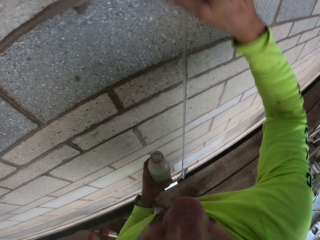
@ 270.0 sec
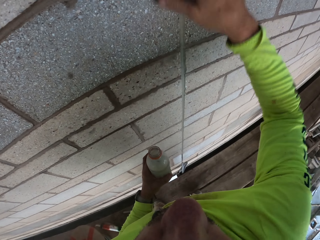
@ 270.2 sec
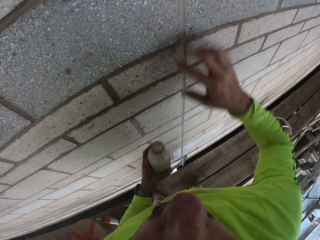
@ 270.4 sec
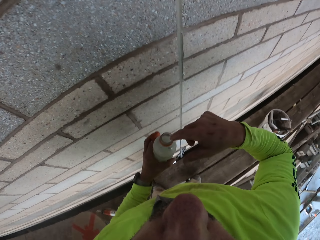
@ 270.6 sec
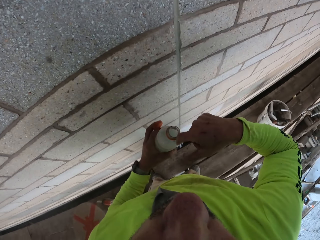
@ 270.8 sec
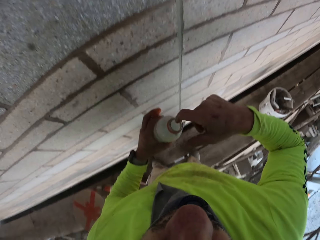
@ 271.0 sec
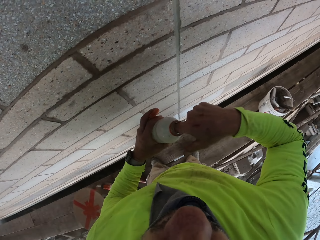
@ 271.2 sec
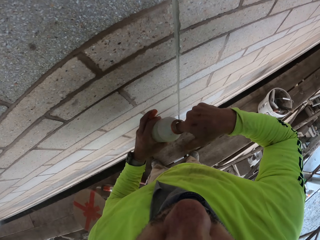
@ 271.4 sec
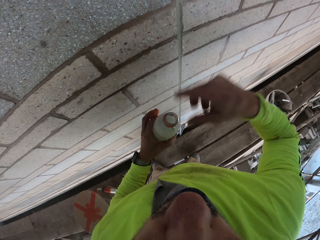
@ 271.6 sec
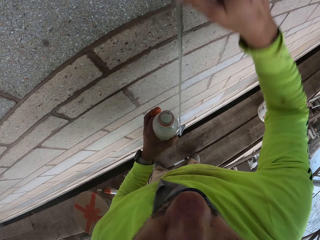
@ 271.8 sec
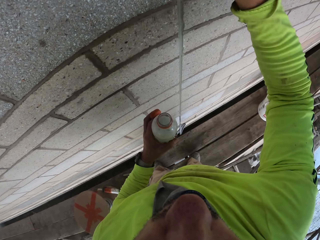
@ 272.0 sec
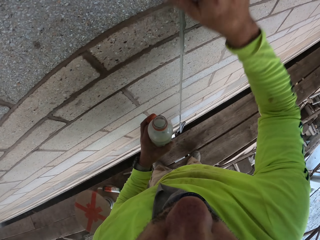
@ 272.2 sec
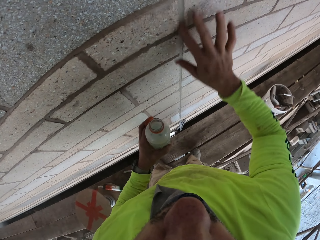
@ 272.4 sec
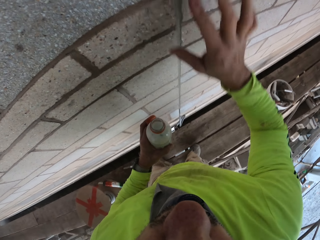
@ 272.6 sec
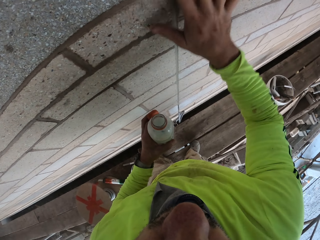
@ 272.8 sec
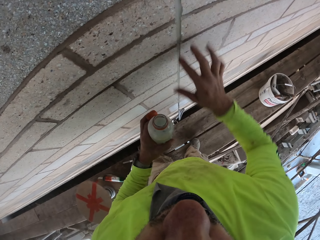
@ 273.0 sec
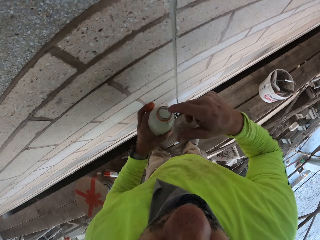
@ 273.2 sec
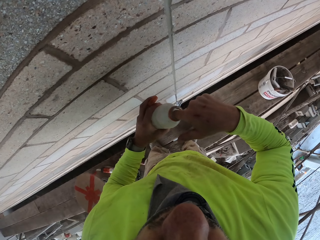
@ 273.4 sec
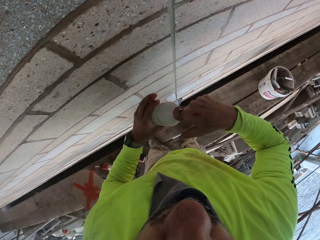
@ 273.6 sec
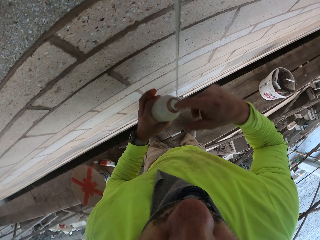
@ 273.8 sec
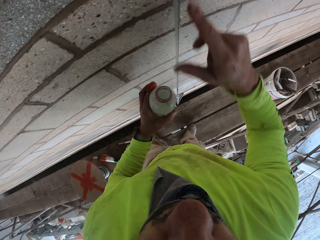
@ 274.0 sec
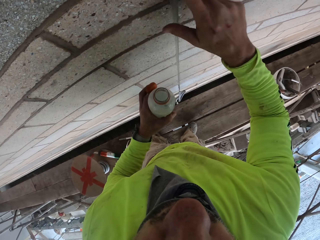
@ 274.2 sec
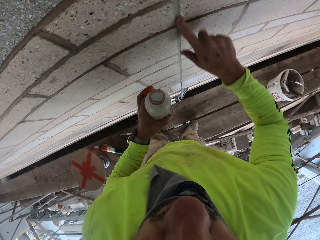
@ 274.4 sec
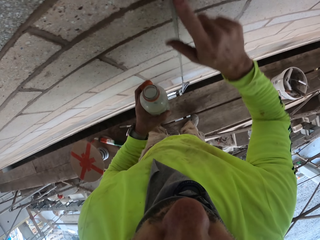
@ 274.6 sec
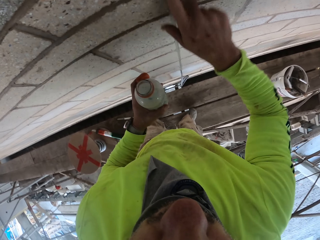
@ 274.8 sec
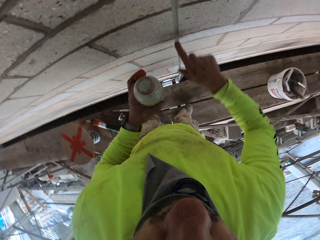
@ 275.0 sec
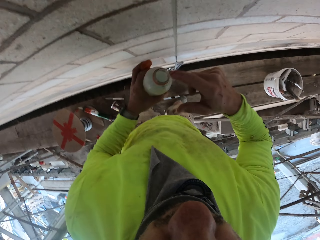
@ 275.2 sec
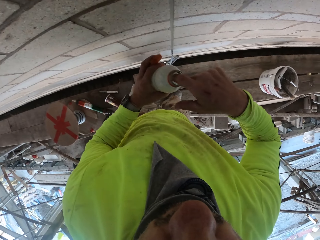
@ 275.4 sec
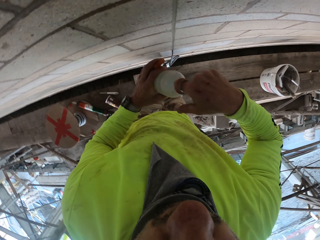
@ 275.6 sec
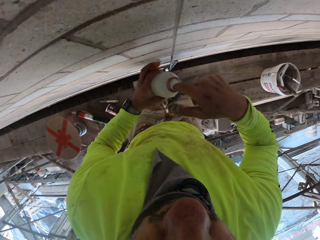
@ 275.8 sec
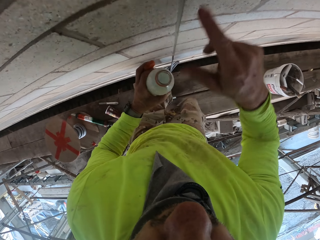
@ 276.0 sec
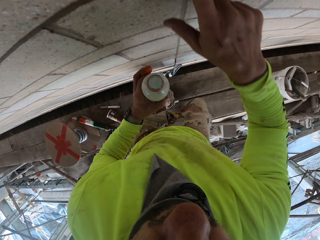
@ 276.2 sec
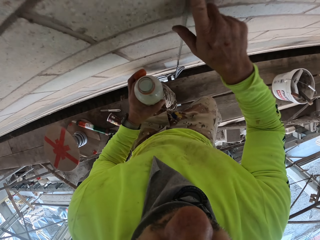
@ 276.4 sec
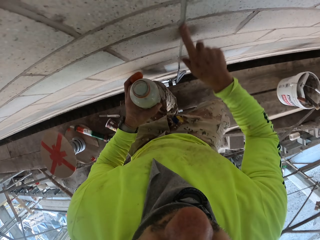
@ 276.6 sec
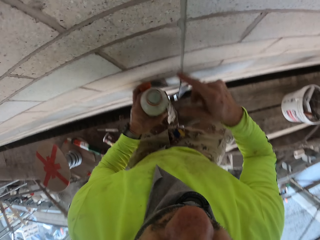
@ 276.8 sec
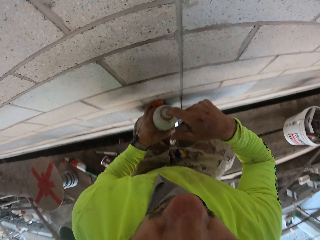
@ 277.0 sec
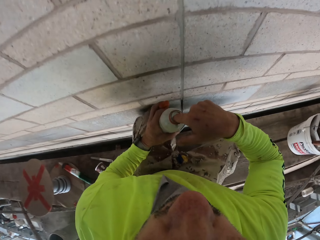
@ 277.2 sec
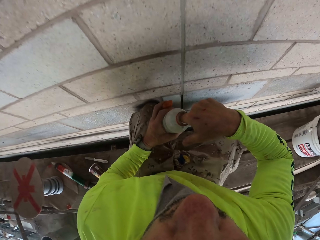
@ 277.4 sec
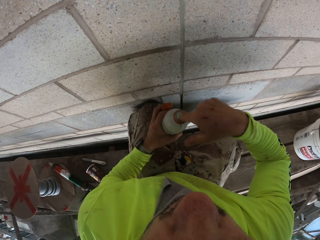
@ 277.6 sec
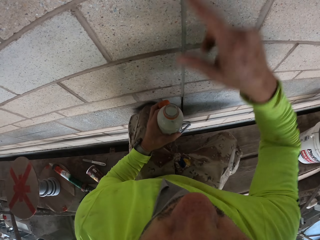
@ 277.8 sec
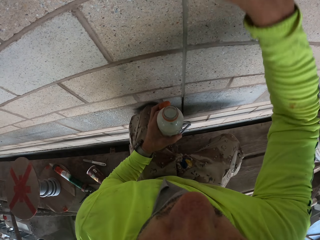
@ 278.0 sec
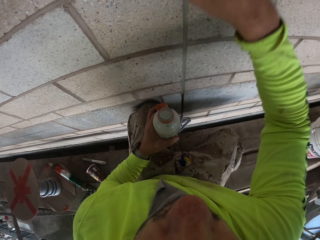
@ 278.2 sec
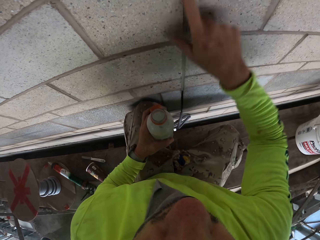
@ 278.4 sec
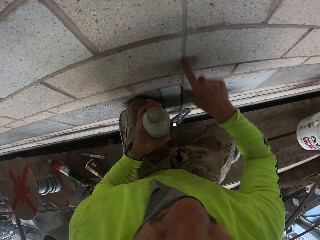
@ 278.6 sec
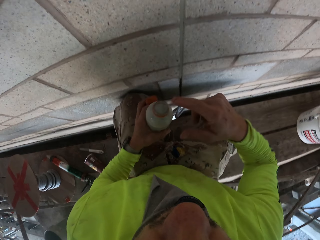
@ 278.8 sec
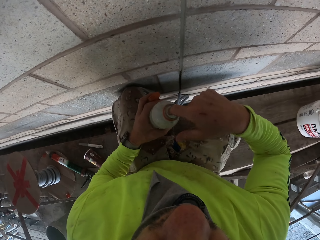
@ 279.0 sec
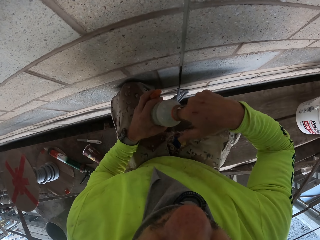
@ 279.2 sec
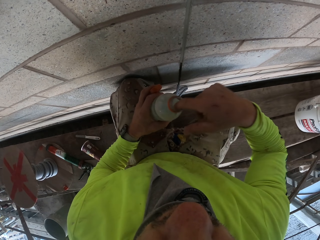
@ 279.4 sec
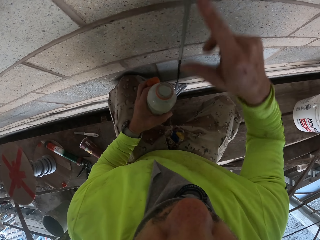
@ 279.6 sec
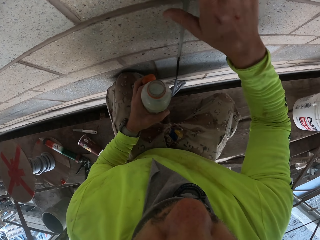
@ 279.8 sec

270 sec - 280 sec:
The camera wearer applies the paint on the wall. They dip a finger on the bottle. They apply the paint on the wall. They dip a finger on the bottle. They apply the paint on the wall. They dip a finger on the bottle. They apply the paint on the wall. They dip a finger on the bottle. They squat down. They apply the paint on the wall. They dip a finger on the bottle.

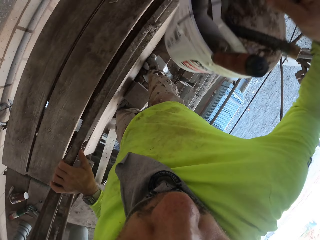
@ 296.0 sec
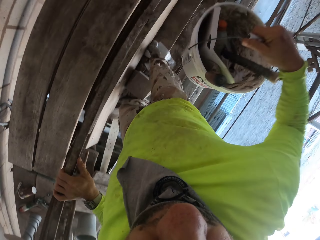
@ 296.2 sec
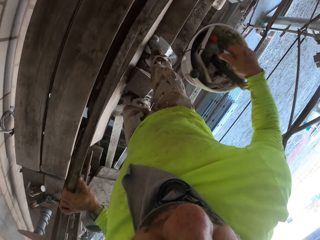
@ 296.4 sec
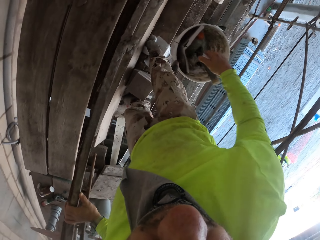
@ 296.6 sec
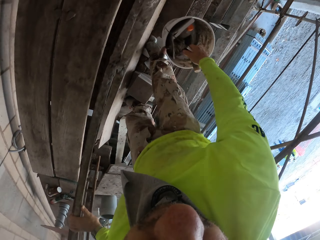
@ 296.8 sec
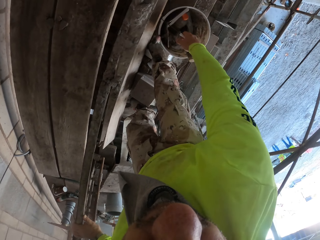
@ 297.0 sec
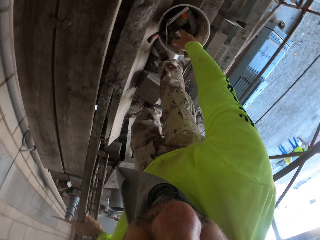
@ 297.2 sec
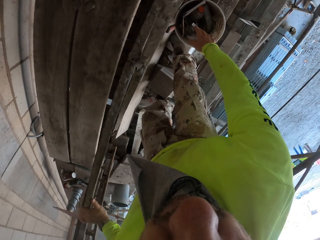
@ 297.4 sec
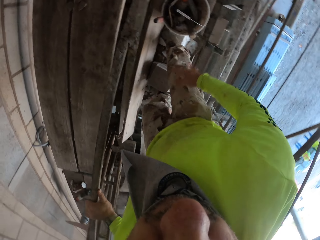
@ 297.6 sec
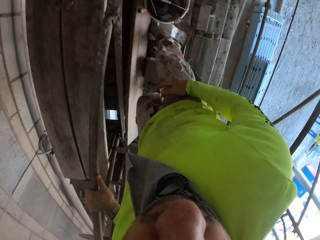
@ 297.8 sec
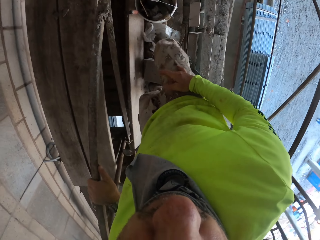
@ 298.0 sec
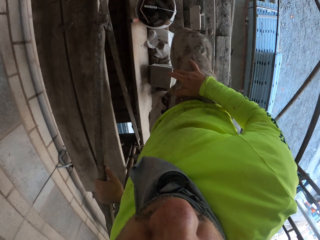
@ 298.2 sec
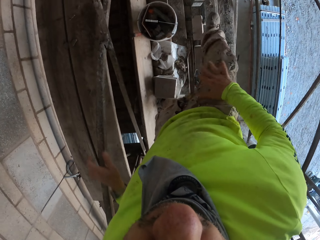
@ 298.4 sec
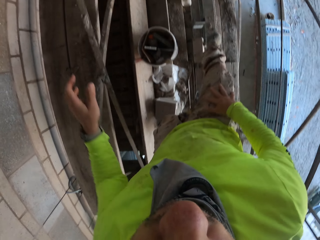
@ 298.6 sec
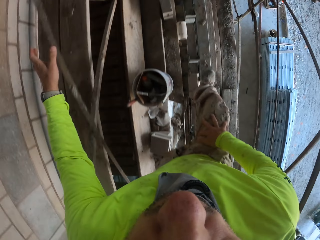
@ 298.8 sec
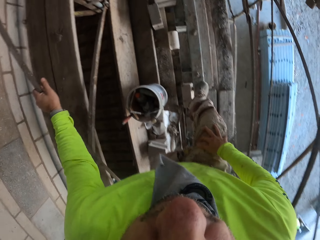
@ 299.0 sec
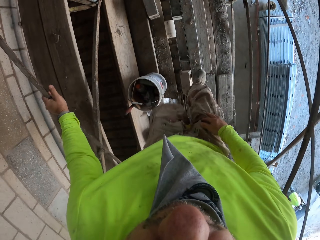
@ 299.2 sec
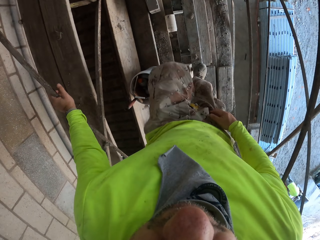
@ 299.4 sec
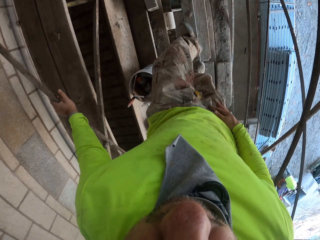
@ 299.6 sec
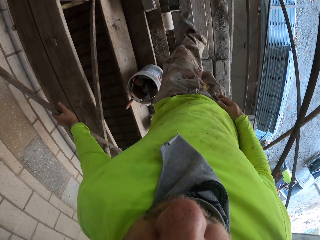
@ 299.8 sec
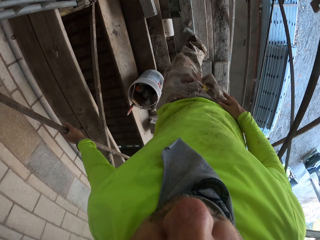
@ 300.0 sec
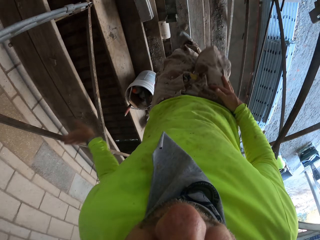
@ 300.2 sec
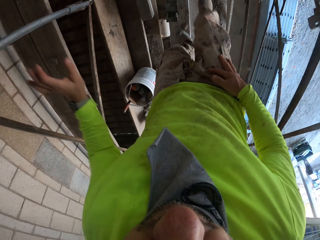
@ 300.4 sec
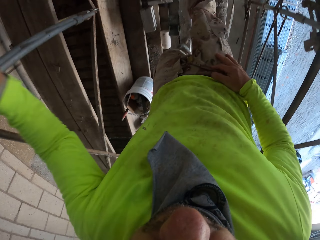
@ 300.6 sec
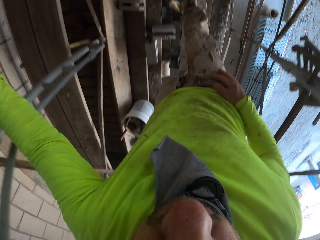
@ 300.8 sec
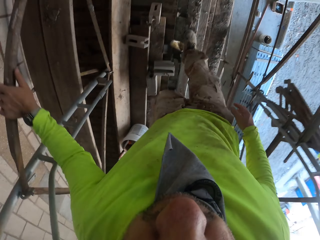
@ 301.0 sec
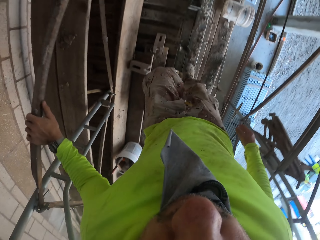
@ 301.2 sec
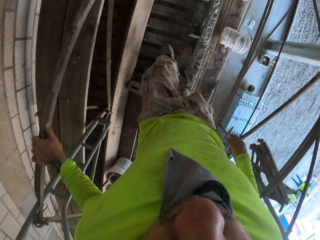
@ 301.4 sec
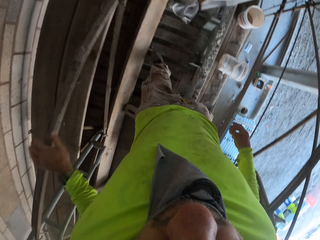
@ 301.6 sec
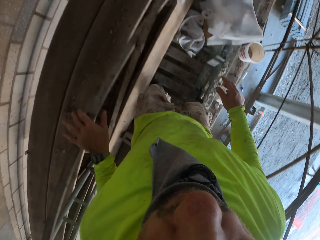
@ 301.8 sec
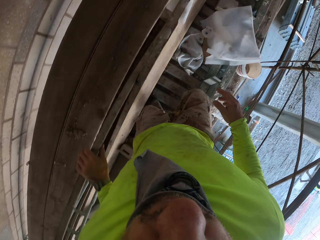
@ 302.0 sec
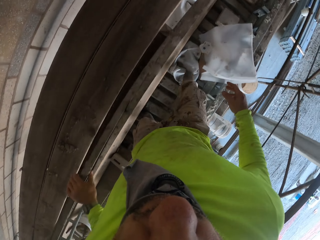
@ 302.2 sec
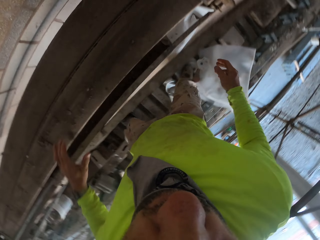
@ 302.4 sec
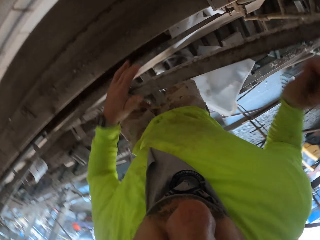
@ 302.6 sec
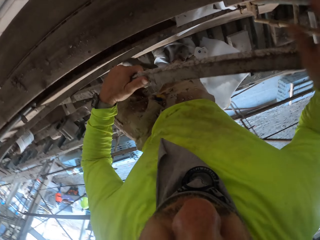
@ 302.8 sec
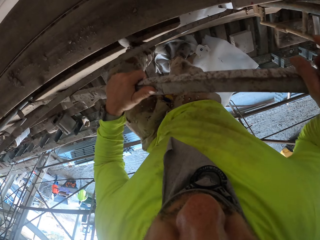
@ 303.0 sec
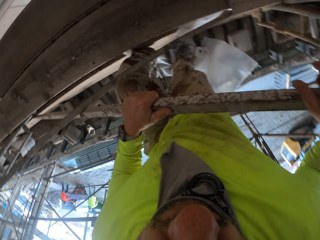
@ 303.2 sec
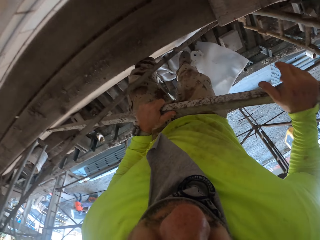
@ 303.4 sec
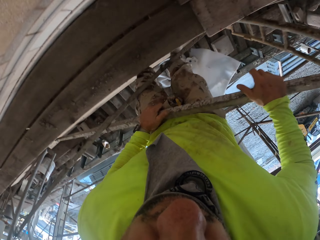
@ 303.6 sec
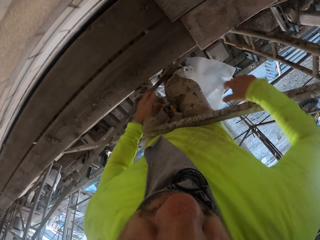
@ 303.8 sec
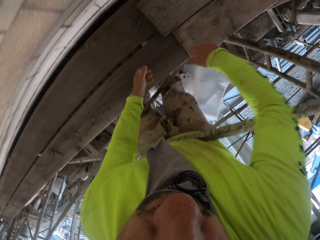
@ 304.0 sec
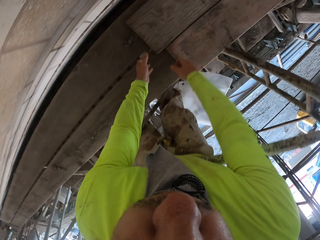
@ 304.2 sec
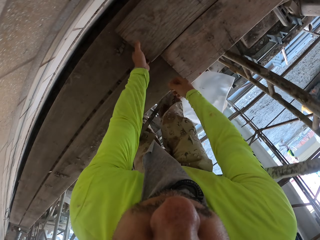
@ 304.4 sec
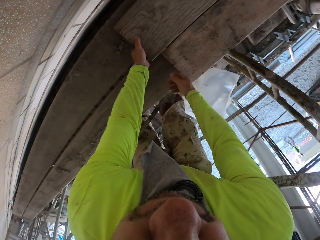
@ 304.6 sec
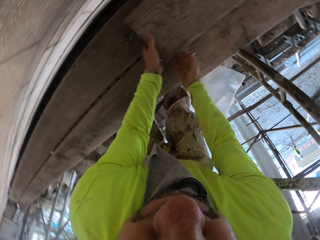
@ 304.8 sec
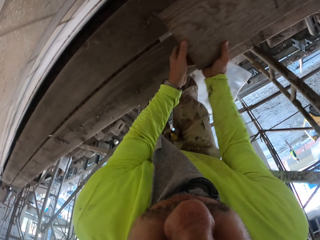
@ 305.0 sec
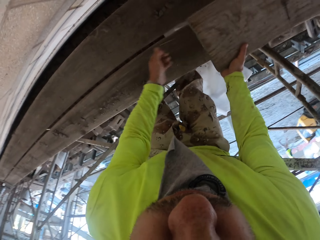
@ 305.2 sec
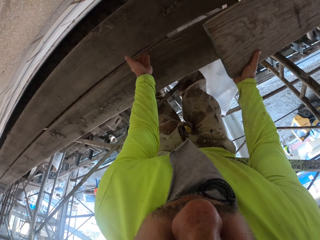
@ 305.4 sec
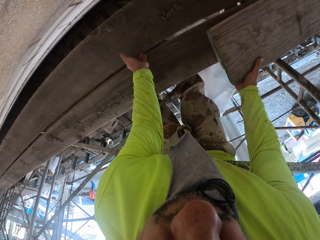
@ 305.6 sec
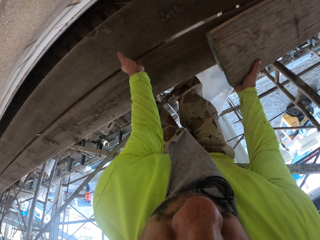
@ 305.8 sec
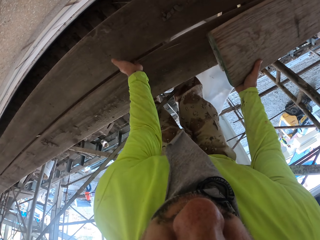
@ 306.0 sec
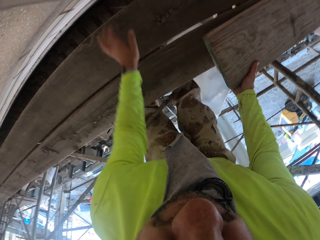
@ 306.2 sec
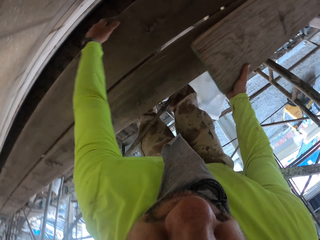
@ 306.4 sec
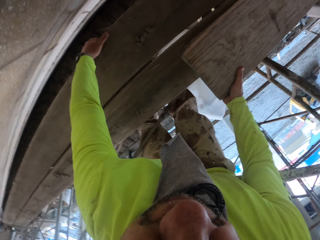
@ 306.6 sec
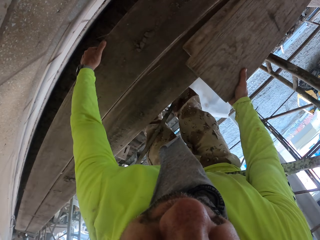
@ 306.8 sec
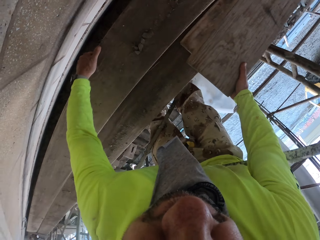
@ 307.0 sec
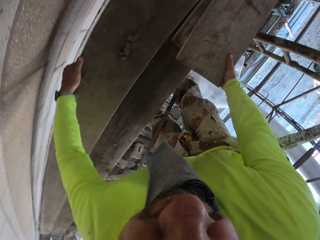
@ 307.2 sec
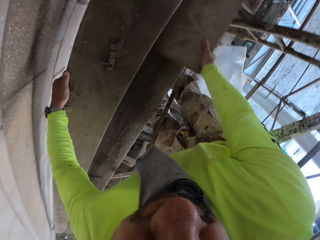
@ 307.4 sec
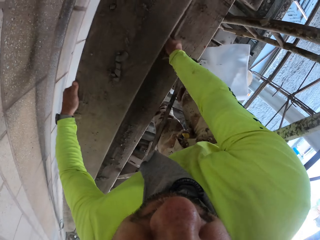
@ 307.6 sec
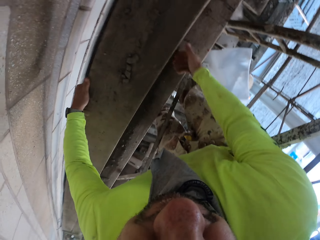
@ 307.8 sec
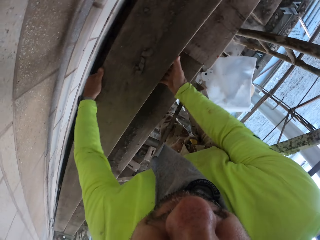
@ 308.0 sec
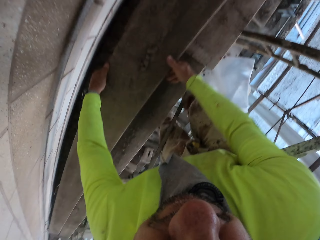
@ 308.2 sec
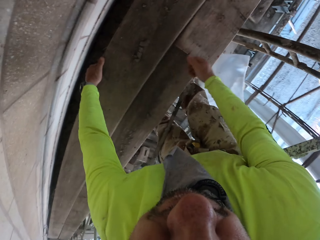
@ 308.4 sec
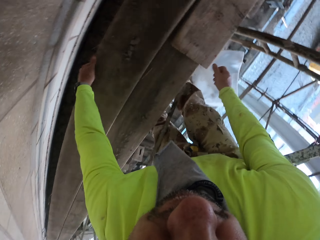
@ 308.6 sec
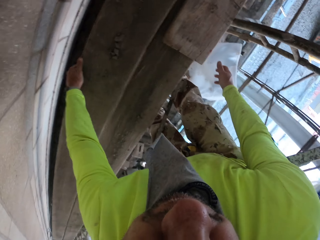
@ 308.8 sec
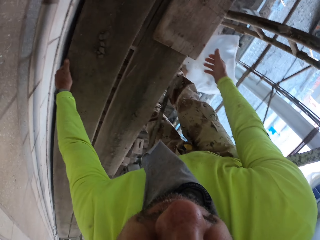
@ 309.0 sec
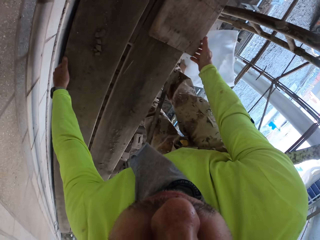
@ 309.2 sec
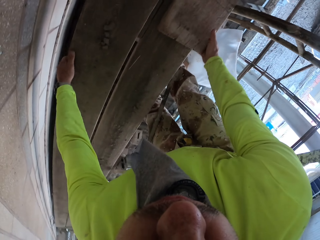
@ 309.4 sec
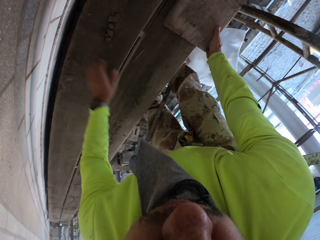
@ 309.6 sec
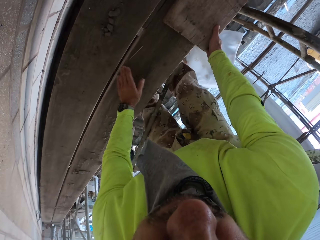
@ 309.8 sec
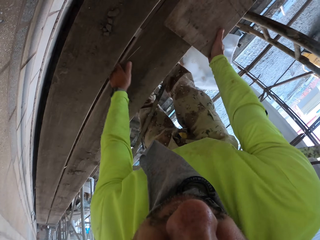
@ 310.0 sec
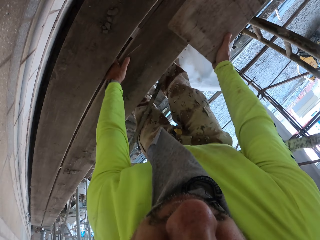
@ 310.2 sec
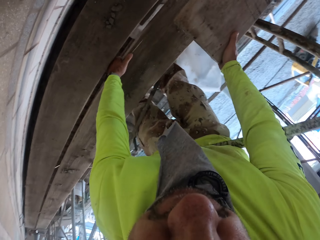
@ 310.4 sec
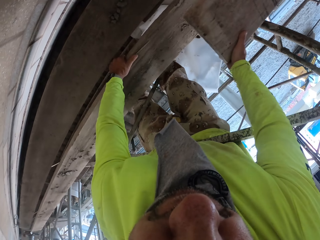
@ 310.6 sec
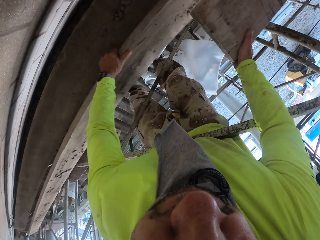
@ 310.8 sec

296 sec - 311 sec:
The camera wearer takes the bucket. They put down the bucket. They move around the corridor. They step up. They touch the timber. They rearrange wood.
